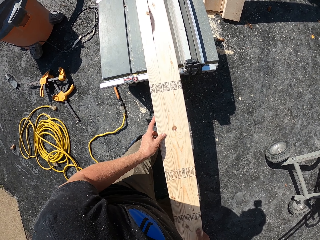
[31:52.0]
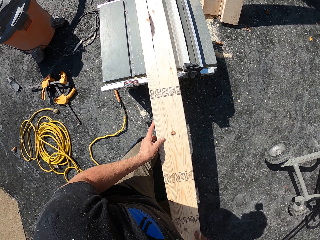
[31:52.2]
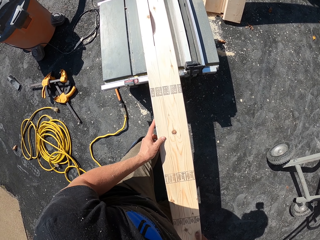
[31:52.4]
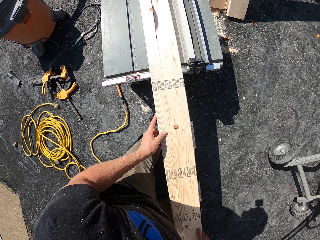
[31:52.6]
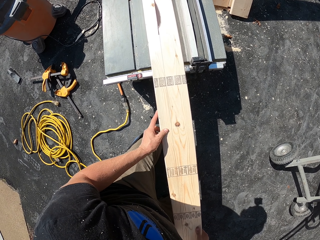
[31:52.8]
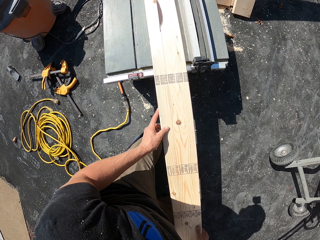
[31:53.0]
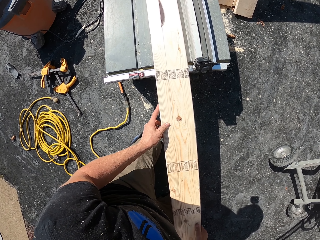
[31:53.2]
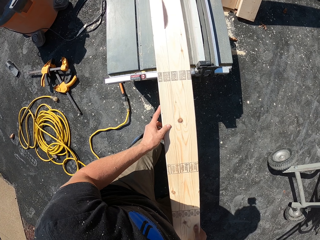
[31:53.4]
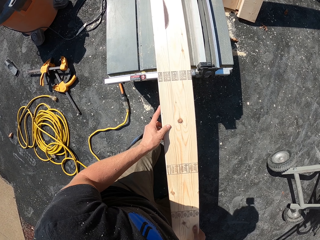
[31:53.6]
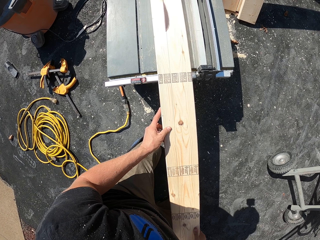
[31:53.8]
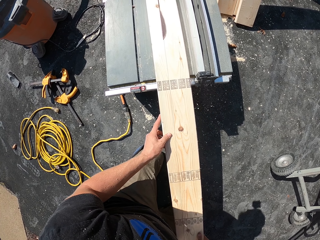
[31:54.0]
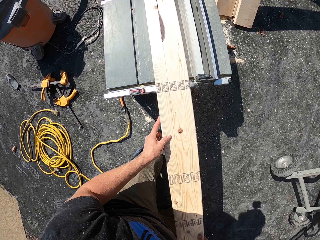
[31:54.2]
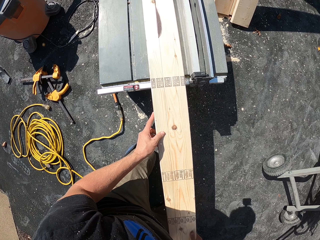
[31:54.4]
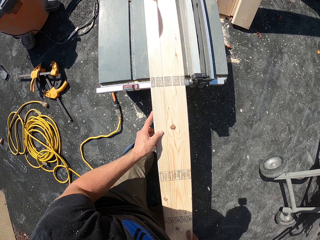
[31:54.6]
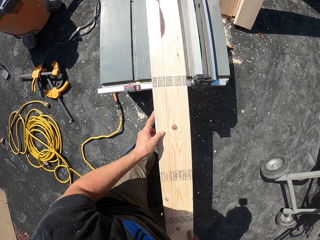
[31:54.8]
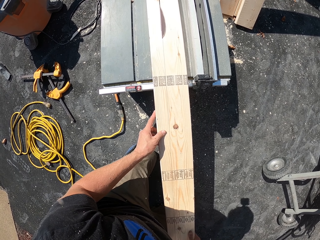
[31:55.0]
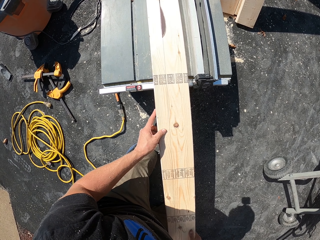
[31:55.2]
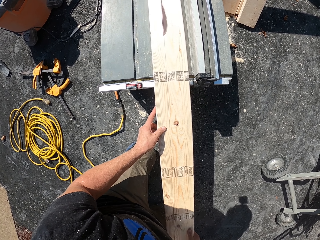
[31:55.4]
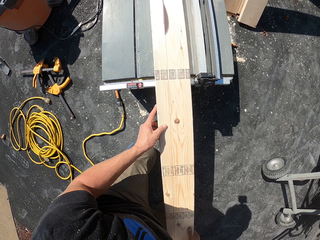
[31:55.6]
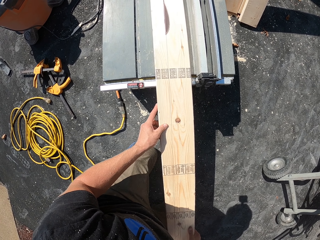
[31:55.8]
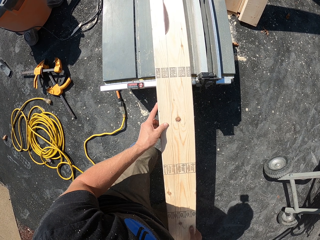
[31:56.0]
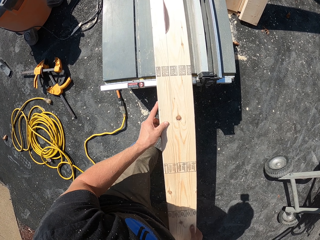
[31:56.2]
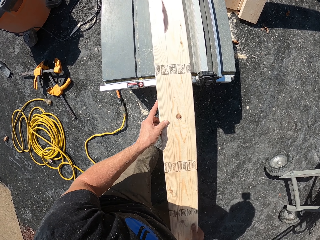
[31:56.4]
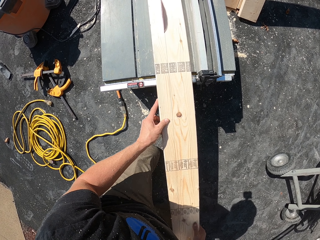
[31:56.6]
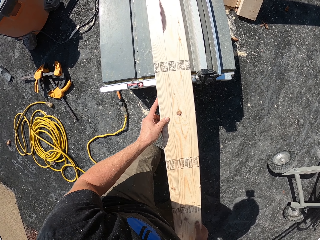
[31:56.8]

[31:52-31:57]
The camera wearer cuts wood with a wood machine.

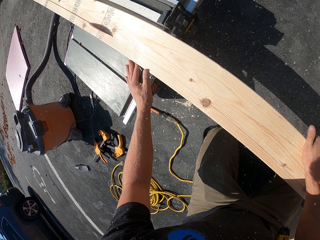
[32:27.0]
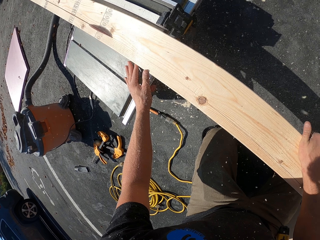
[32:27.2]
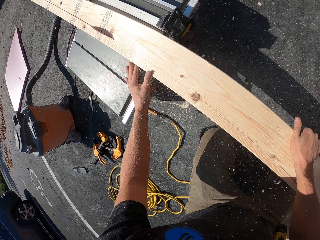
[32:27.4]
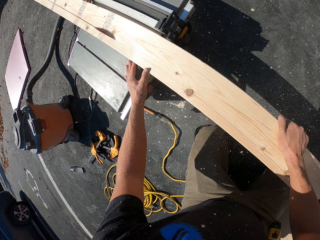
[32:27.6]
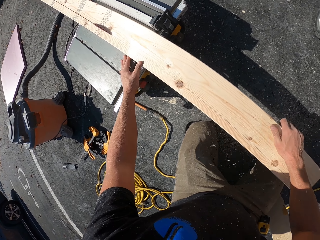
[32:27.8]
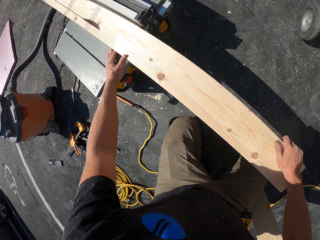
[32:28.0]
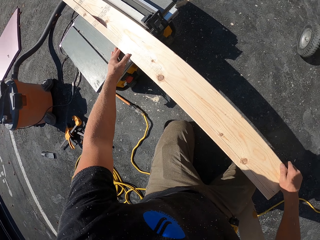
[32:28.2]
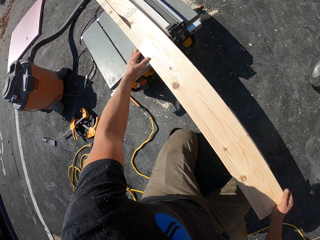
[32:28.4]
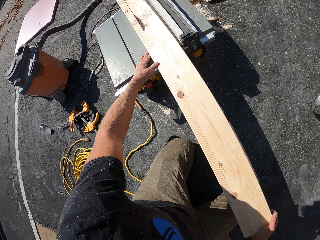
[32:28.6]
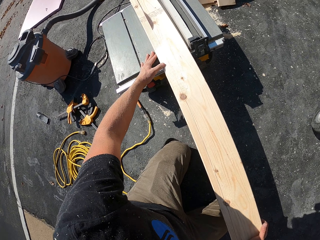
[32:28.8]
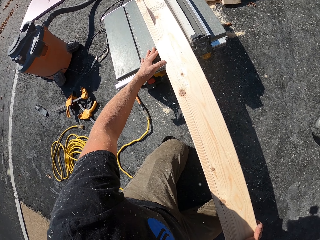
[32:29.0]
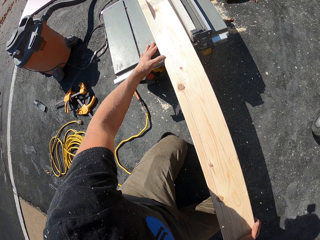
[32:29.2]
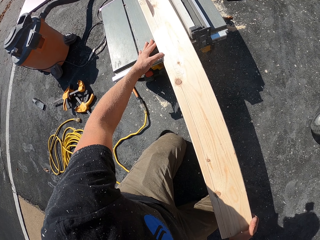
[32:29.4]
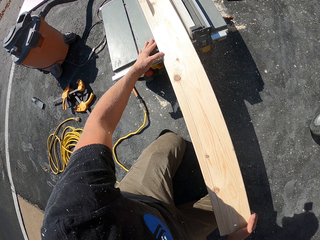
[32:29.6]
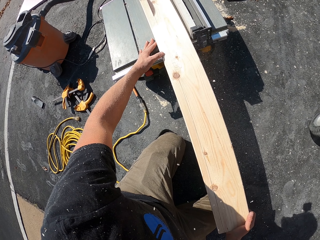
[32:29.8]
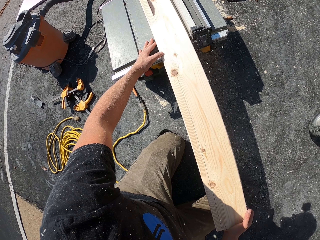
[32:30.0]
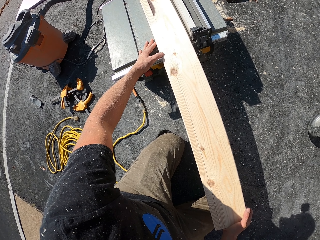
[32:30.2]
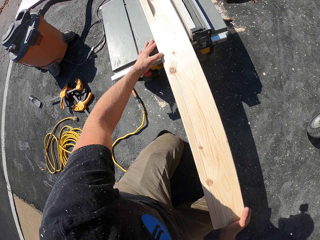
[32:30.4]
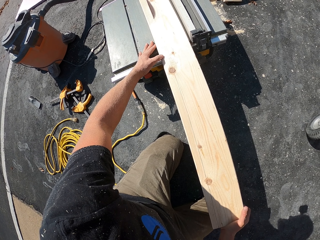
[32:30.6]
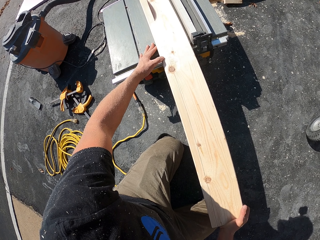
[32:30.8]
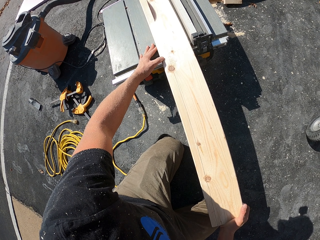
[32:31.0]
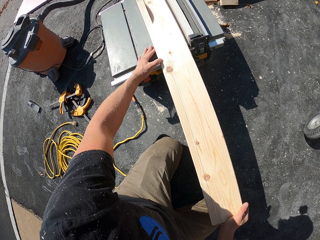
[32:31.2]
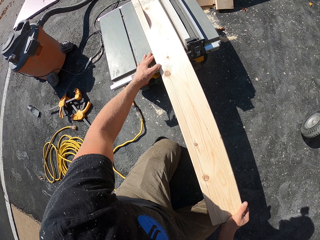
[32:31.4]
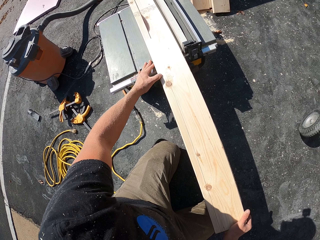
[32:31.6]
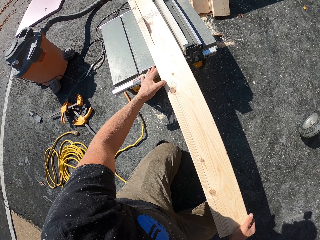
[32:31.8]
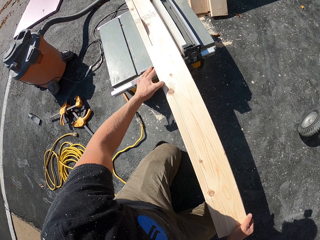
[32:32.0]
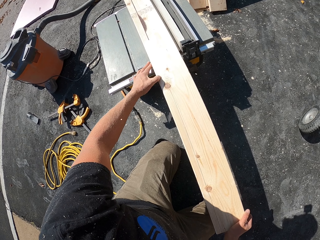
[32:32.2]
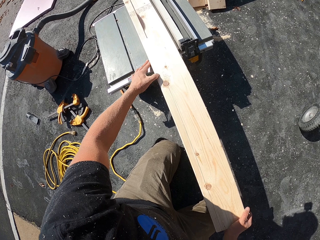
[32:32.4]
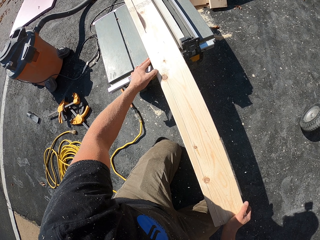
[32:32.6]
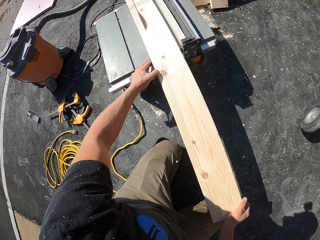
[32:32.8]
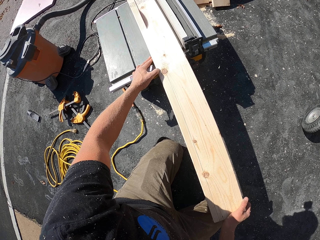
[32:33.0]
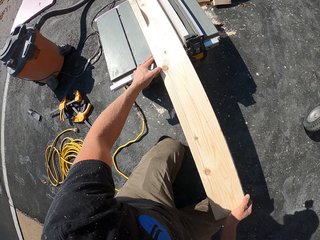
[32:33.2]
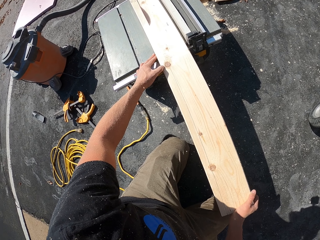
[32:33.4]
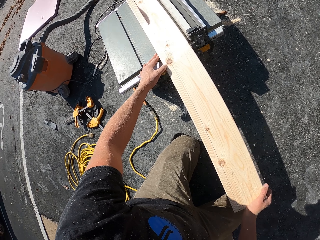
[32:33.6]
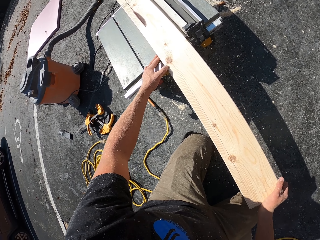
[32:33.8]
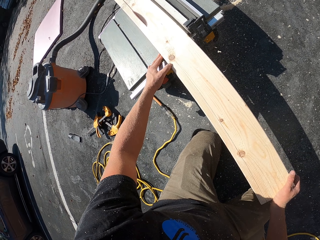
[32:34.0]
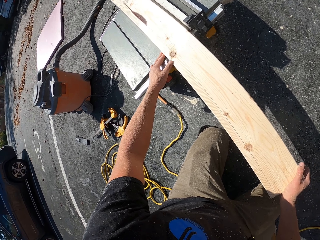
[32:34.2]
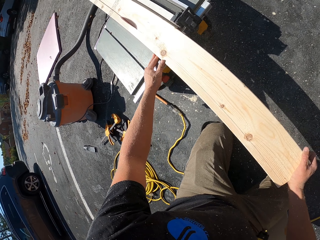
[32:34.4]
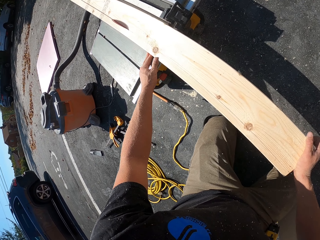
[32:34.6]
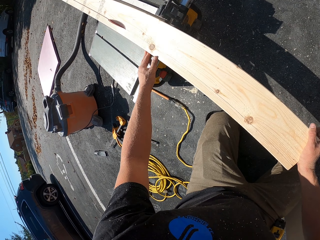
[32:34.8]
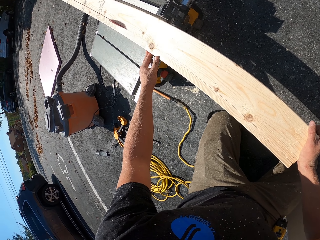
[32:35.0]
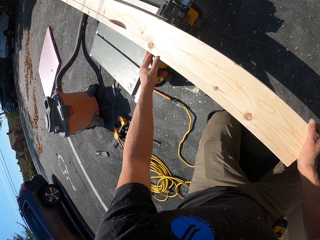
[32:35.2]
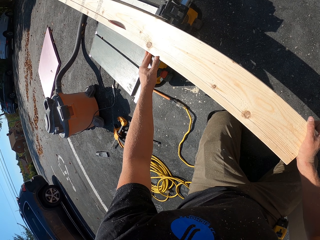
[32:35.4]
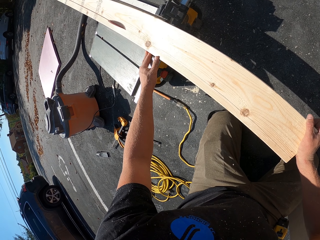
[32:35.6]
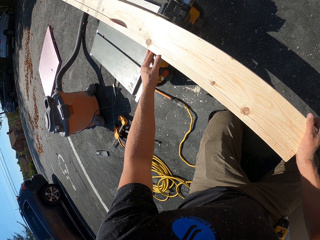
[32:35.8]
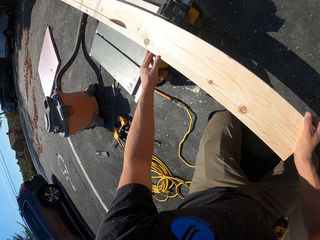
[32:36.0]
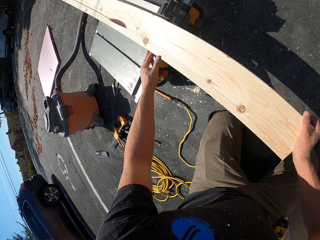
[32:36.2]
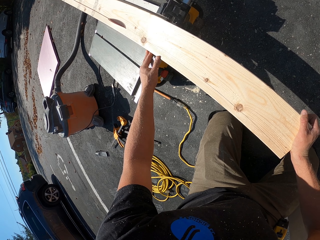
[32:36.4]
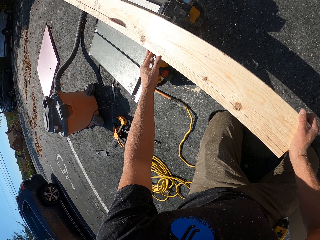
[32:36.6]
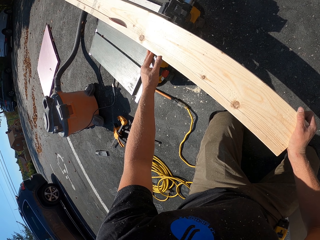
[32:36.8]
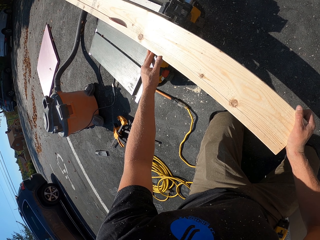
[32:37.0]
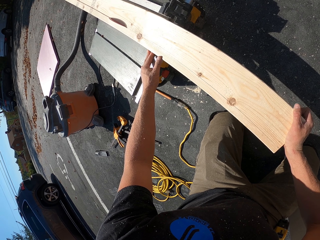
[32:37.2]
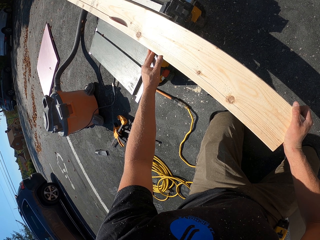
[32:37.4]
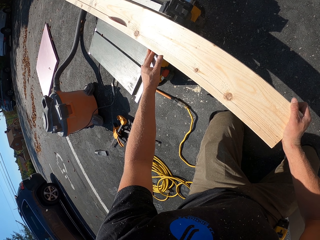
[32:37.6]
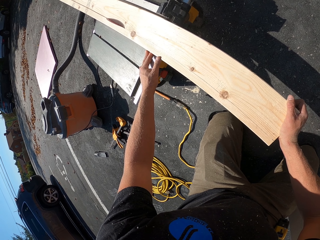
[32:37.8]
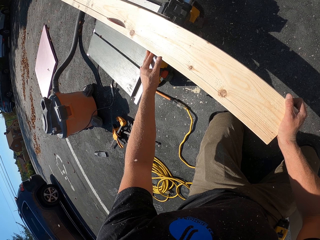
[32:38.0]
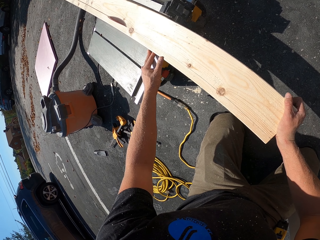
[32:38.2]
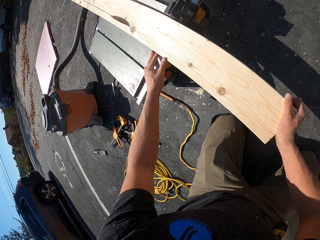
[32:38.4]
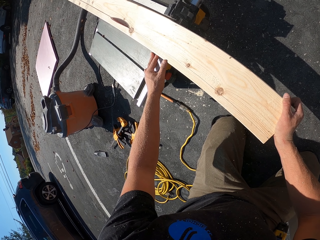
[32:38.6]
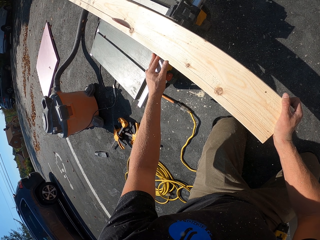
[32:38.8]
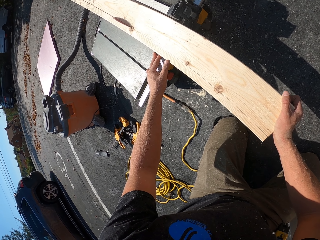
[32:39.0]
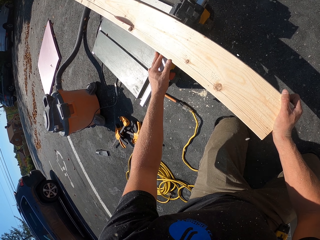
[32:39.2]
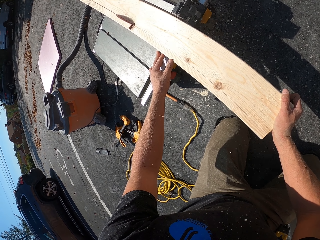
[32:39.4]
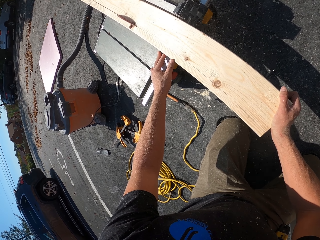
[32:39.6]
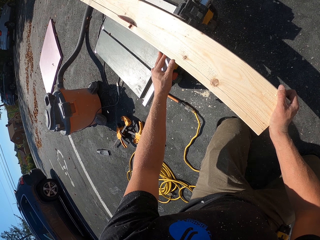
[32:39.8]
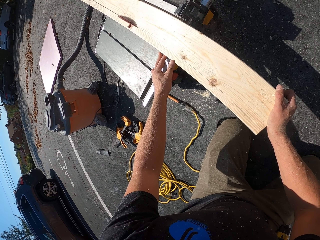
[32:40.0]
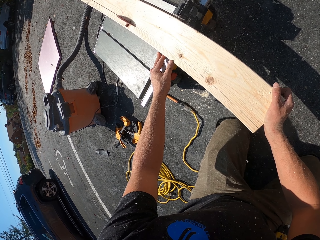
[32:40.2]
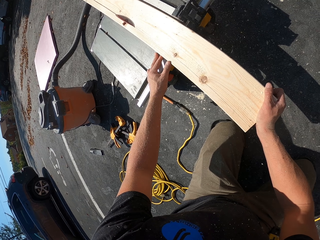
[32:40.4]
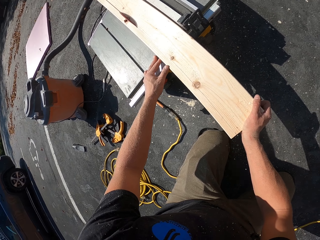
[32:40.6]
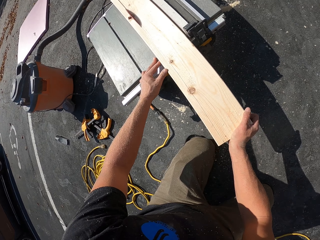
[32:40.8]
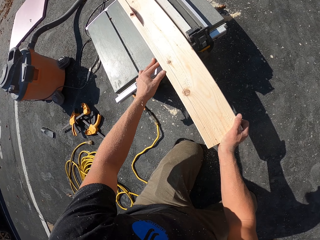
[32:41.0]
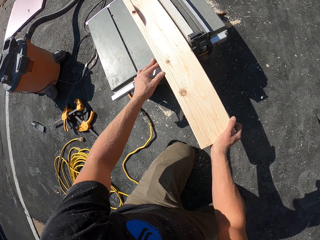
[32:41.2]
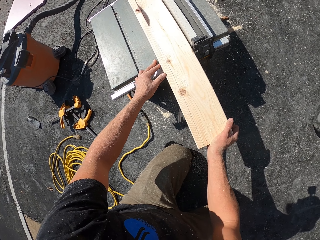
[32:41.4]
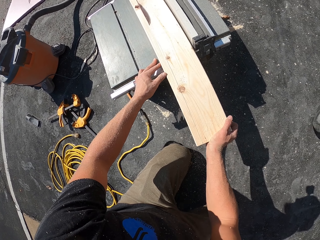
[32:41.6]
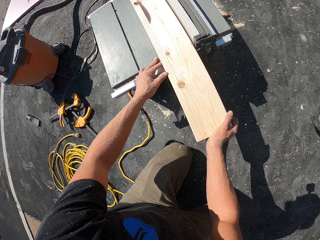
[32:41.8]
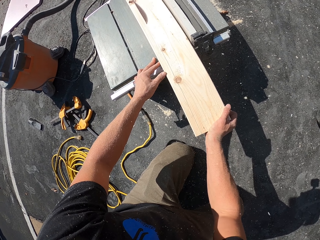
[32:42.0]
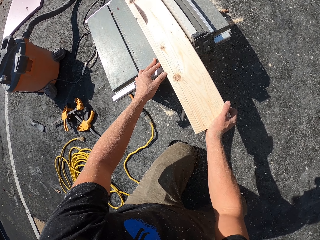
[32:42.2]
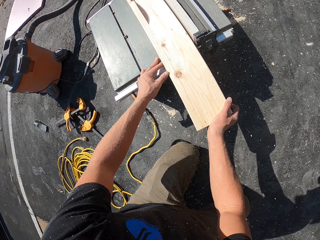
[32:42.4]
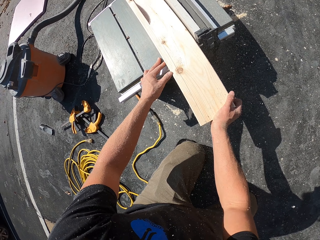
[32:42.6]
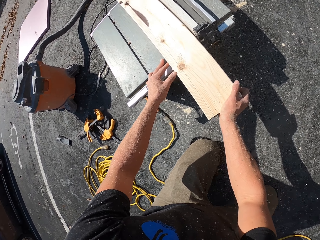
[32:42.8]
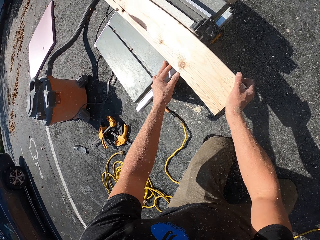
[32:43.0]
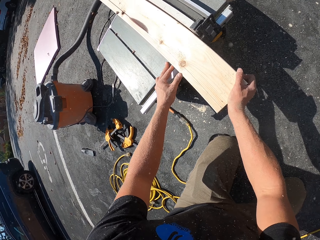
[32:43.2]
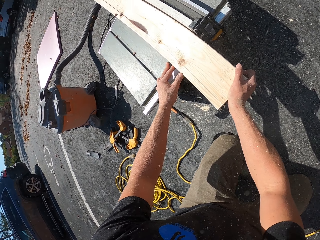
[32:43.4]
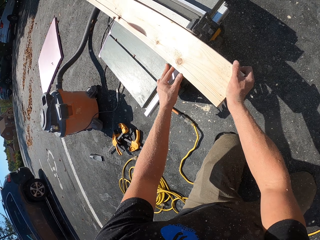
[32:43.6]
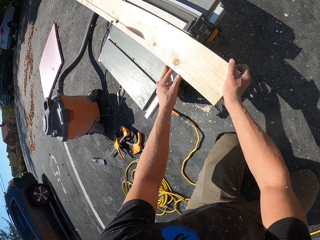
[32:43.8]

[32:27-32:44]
The camera wearer moves the right hand. They cut wood with a wood machine.
